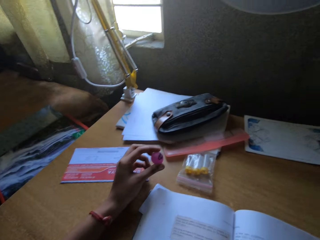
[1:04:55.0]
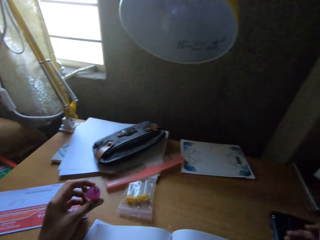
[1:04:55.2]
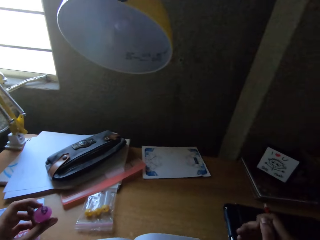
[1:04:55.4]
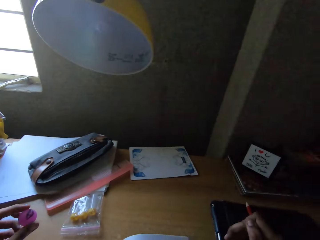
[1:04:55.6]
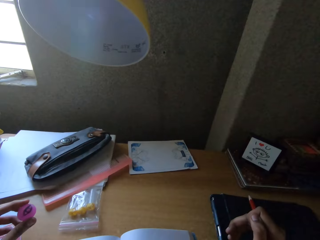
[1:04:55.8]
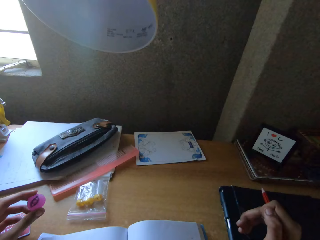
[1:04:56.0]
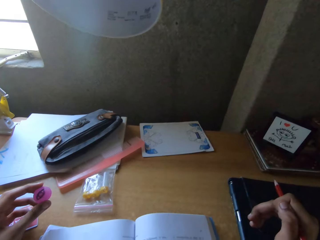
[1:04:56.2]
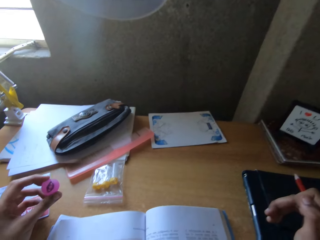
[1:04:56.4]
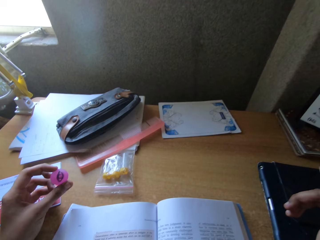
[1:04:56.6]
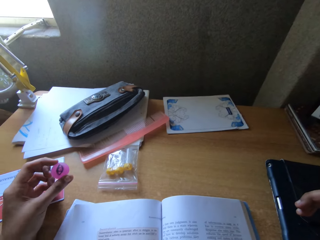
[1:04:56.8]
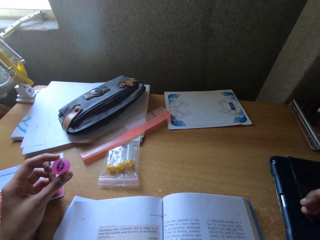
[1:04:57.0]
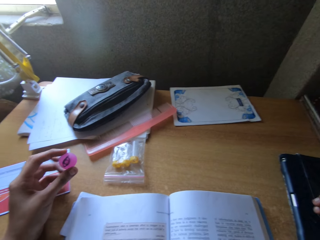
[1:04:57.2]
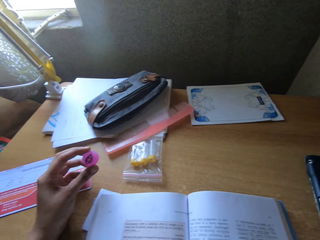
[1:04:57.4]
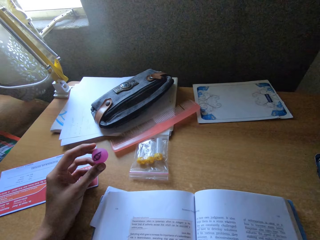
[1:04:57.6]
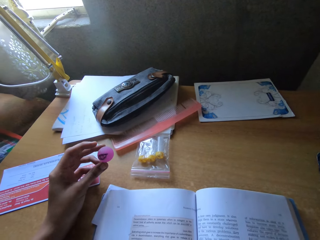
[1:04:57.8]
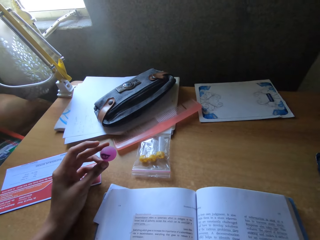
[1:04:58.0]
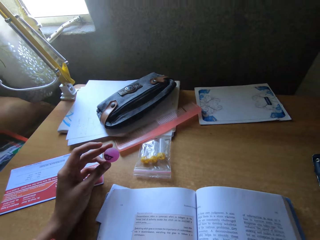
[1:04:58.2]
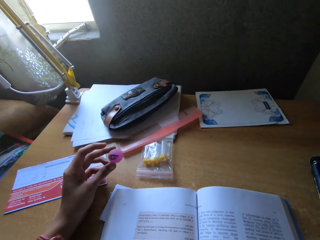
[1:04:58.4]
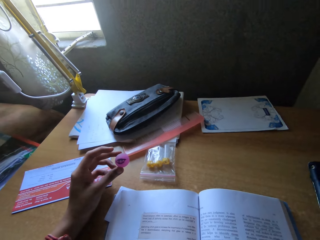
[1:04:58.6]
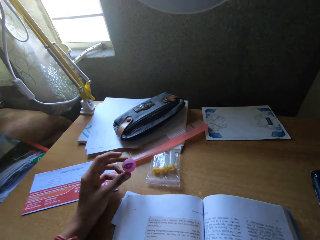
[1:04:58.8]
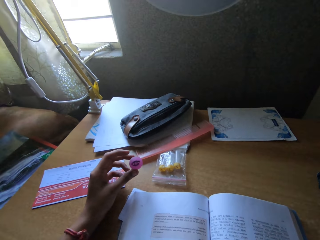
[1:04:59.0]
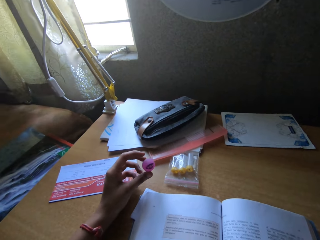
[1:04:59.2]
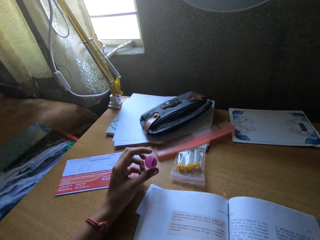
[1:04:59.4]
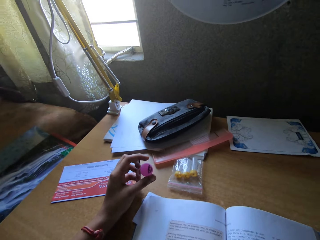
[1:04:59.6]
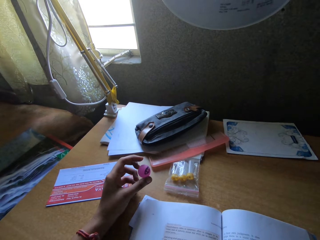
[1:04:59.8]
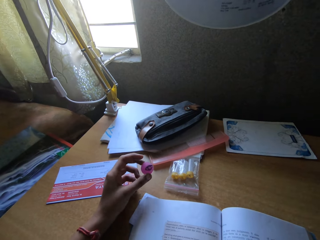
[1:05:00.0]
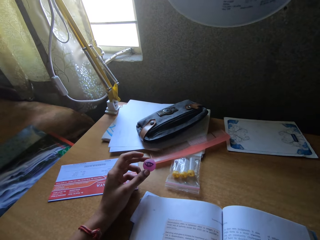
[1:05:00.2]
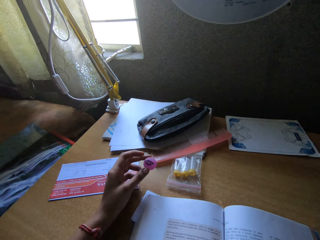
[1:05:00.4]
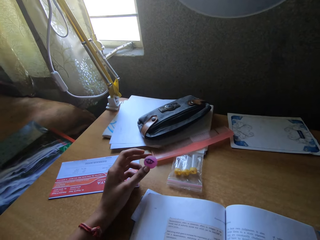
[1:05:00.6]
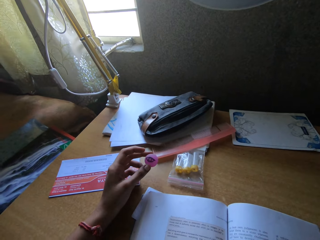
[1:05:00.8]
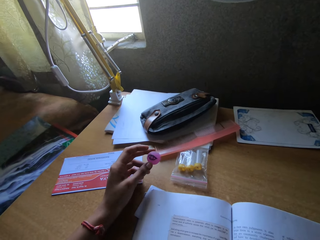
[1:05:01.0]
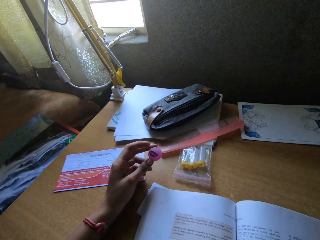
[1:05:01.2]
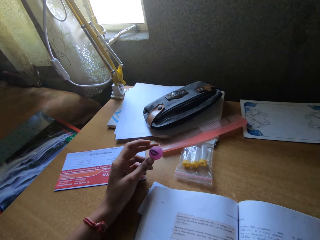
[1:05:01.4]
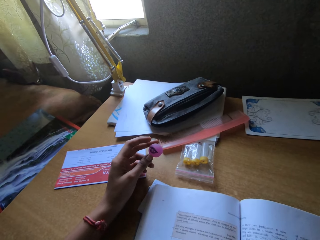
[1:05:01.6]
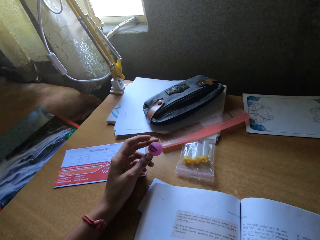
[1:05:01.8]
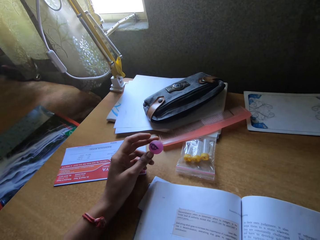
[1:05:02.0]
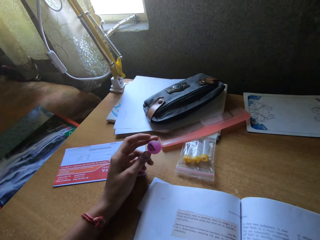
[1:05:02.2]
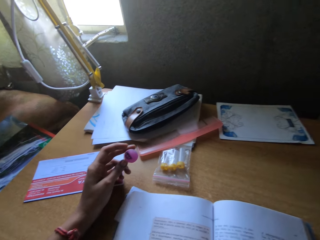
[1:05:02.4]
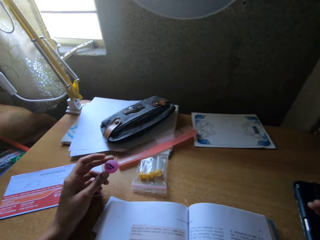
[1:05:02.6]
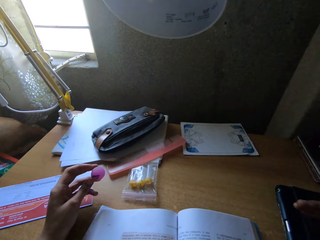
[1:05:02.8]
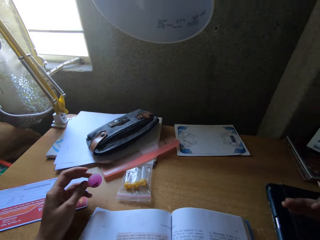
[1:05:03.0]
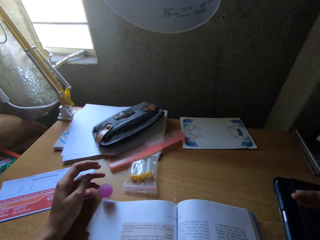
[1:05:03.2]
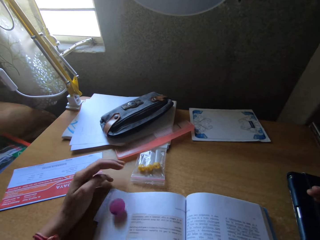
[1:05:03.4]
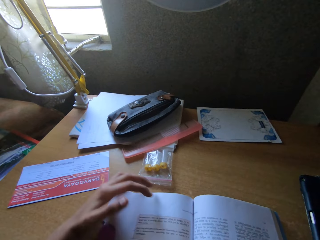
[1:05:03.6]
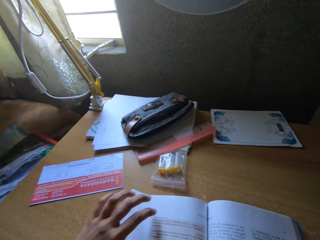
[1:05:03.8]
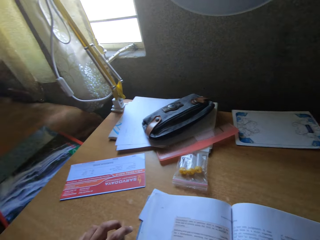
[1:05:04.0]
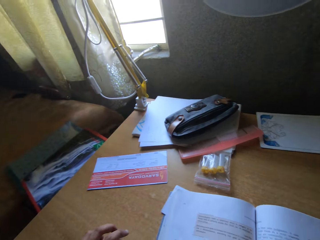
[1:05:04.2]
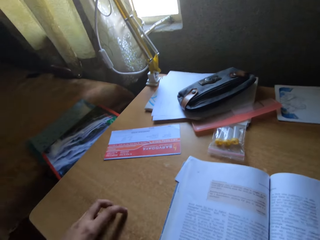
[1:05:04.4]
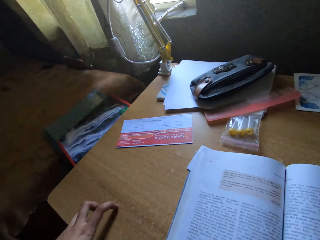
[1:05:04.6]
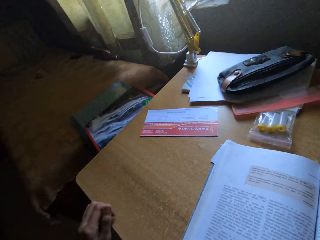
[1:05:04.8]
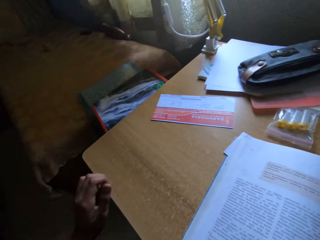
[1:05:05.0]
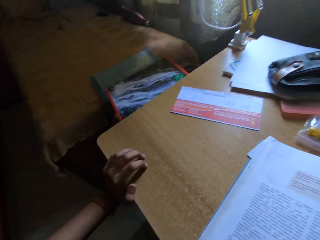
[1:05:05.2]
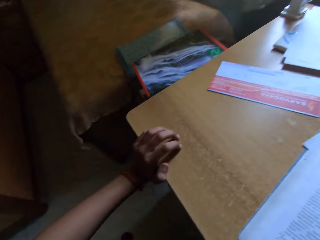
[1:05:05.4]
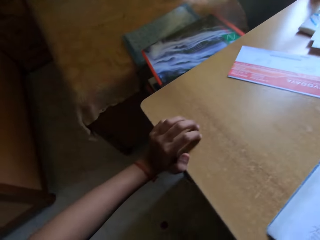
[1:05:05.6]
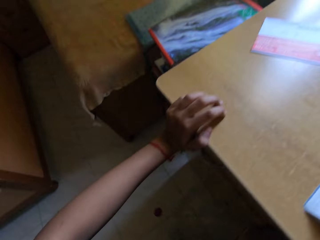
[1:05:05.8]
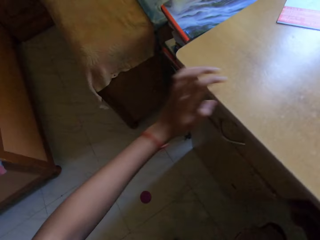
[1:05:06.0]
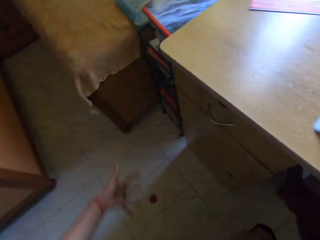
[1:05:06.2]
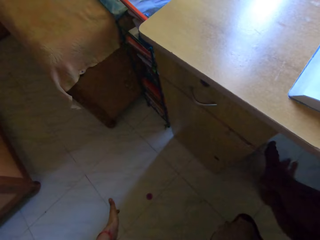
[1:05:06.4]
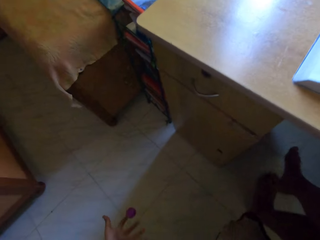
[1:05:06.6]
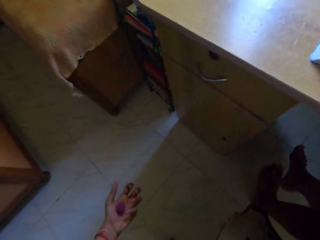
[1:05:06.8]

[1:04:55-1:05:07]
The camera wearer drops the marble. They read on the book.

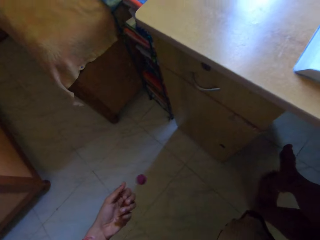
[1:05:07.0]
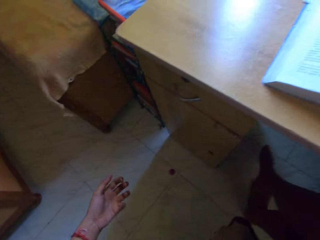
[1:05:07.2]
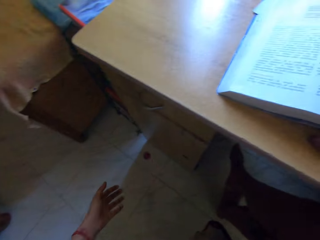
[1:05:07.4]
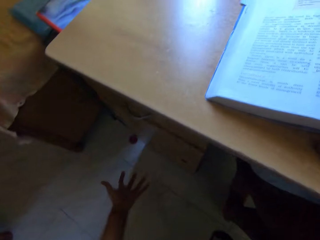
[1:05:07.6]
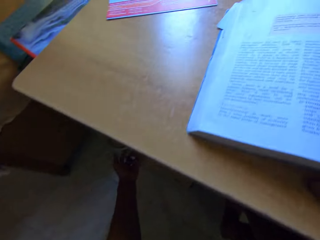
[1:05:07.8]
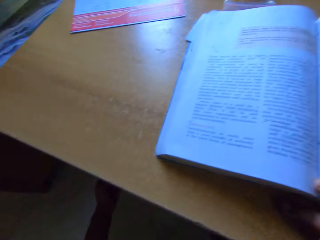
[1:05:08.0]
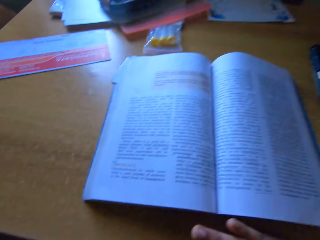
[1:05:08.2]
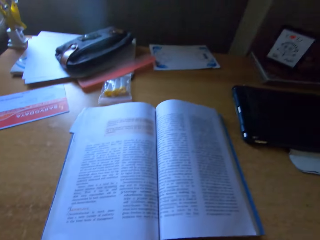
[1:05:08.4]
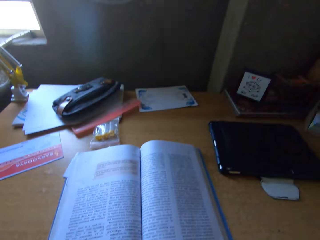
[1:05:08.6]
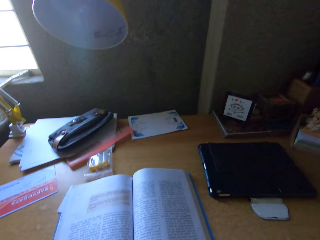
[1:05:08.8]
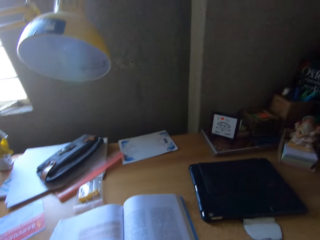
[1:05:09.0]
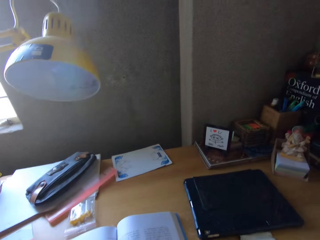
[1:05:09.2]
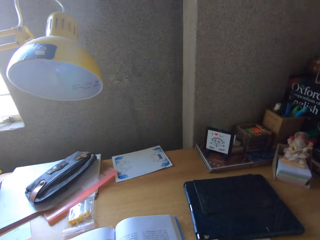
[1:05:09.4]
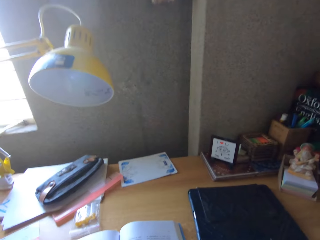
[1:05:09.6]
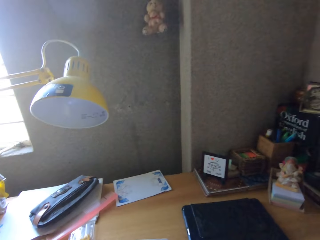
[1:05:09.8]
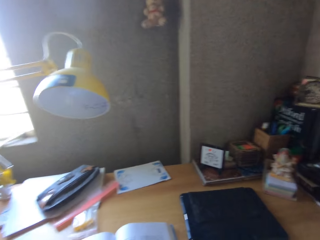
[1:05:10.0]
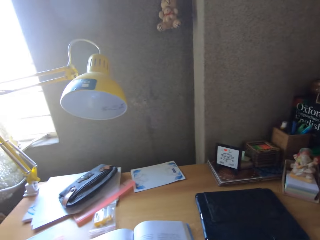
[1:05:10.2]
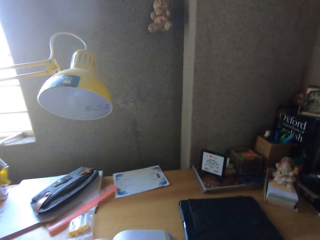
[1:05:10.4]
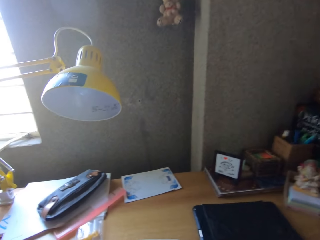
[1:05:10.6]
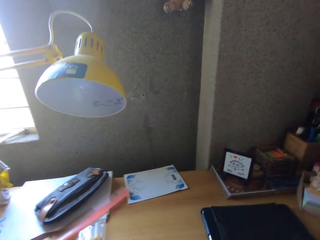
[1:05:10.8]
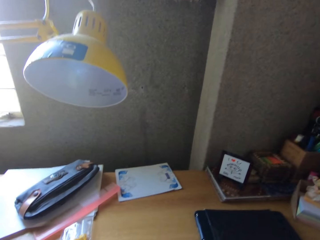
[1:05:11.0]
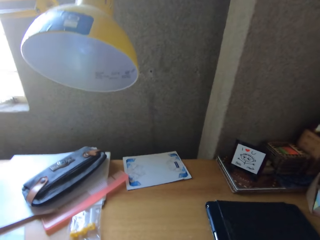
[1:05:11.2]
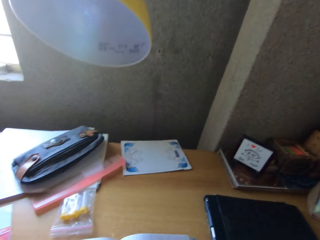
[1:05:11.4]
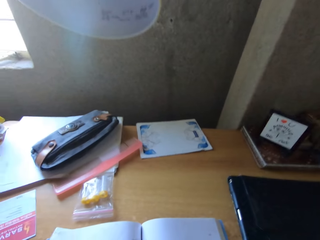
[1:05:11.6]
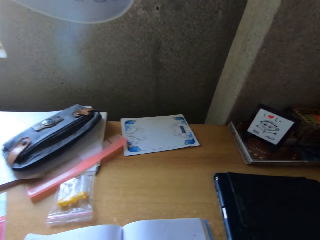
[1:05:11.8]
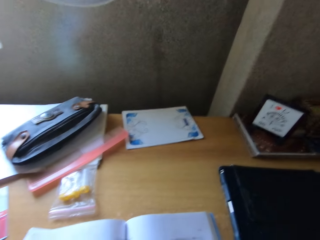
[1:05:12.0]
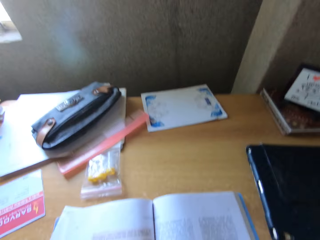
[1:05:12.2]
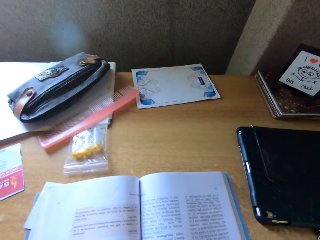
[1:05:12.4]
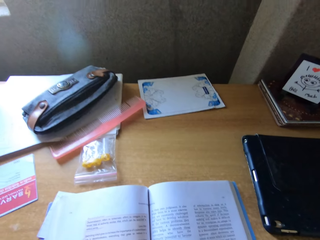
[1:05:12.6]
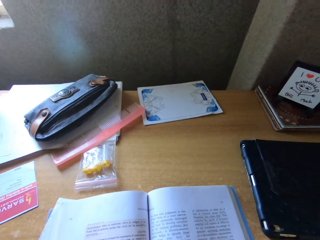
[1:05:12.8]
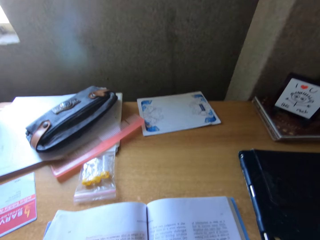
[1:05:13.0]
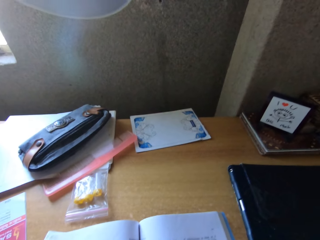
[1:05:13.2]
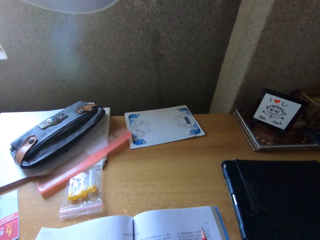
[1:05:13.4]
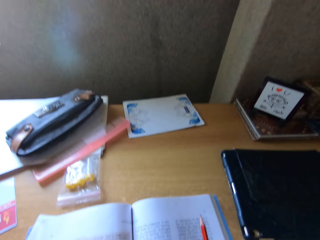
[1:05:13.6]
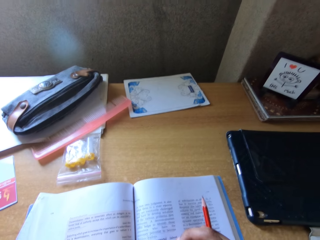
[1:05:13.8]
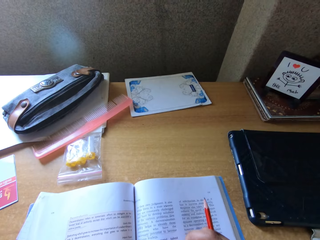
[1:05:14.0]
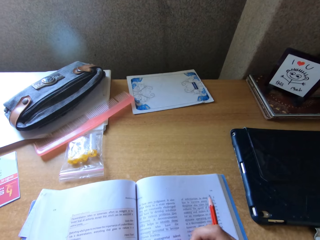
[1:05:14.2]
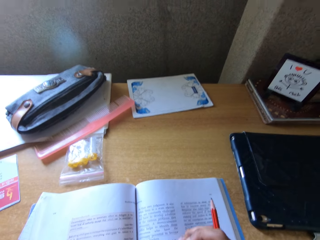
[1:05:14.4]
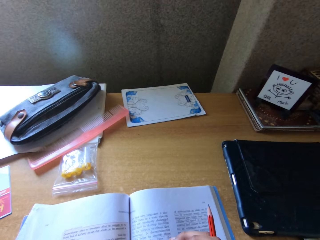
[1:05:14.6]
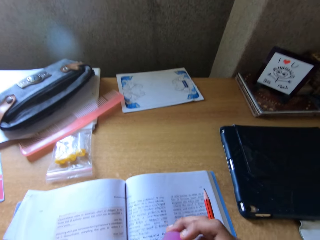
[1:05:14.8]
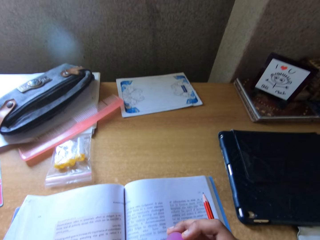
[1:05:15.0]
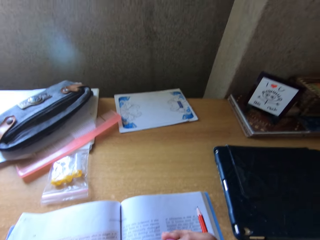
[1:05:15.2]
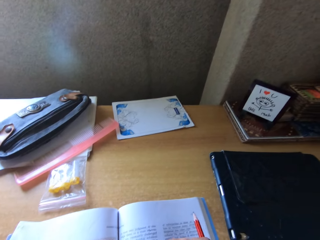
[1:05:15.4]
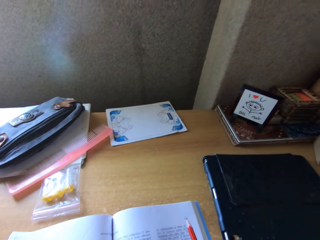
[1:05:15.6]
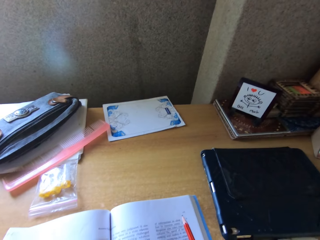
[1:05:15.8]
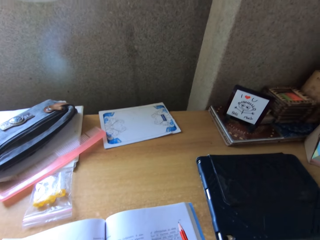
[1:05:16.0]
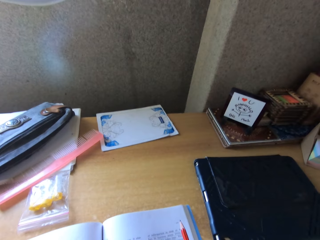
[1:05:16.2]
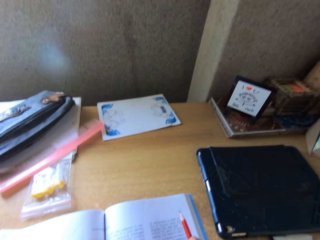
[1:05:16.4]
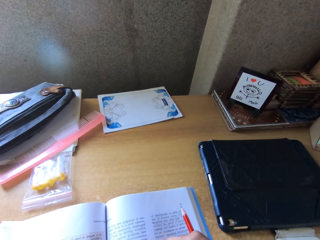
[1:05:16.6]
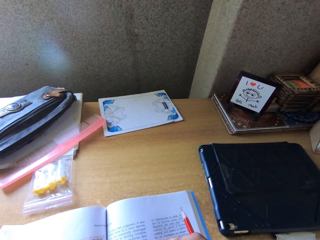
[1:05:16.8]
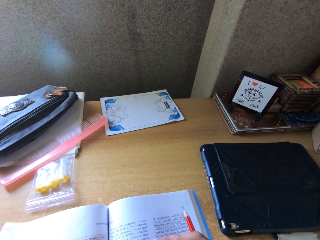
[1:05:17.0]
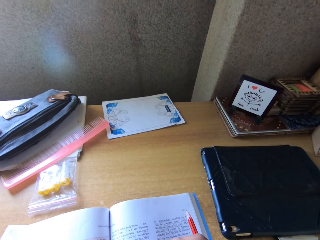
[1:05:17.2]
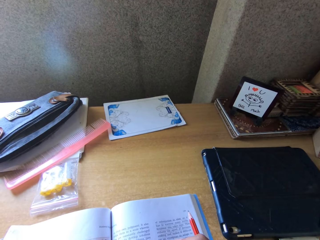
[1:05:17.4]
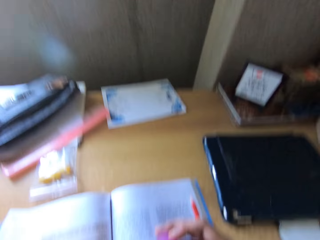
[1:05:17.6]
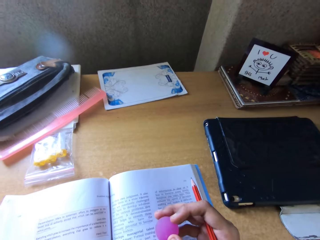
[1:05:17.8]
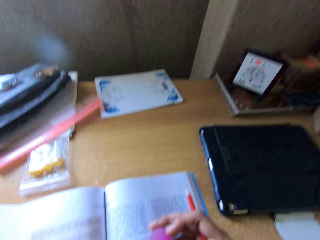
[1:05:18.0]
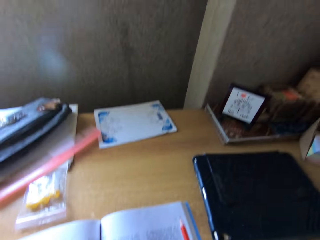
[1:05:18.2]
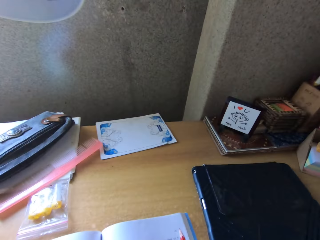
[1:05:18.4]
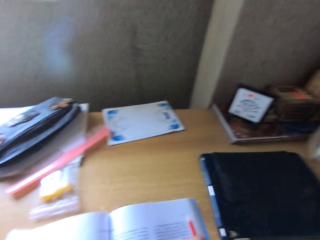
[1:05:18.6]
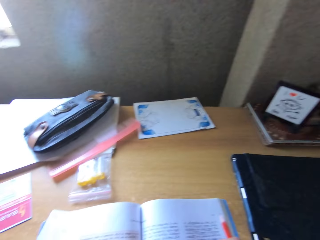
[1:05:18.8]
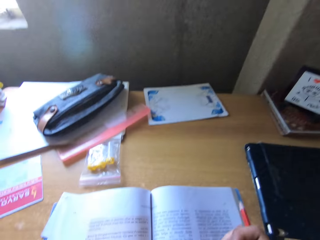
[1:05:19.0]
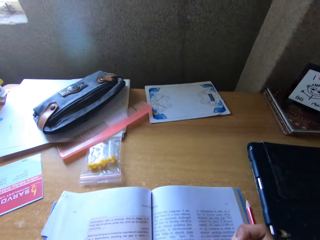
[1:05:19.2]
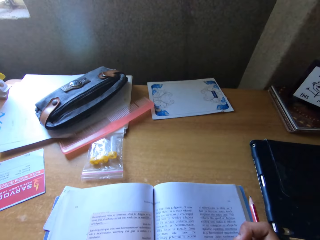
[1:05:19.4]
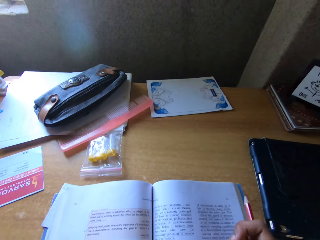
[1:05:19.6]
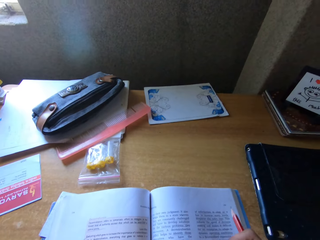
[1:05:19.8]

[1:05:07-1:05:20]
The camera wearer picks up the small ball with her left hand. She reads on the book. She reads the book.
